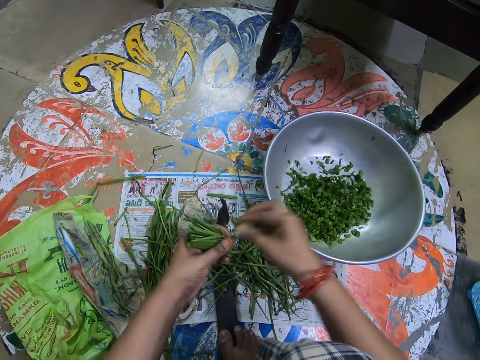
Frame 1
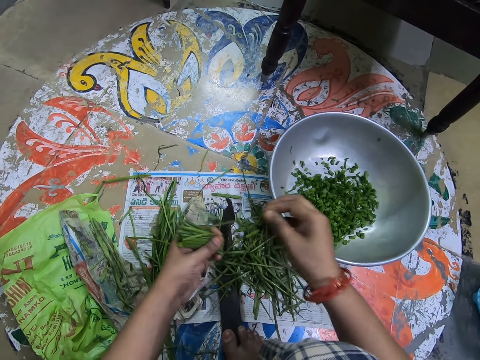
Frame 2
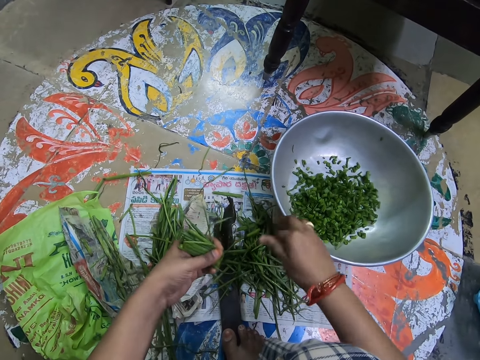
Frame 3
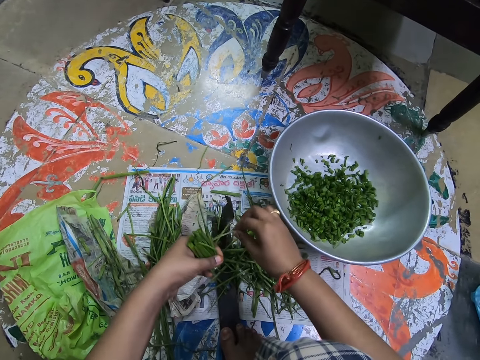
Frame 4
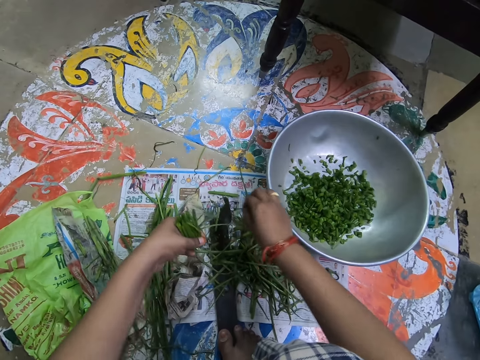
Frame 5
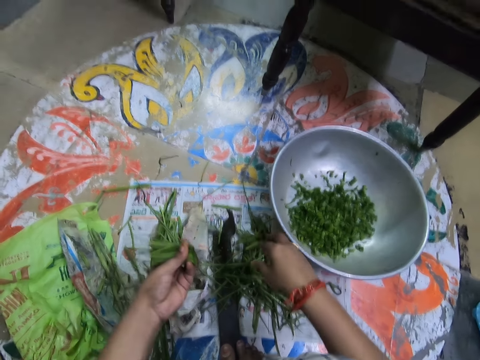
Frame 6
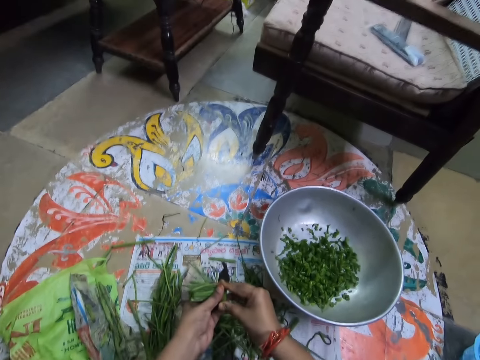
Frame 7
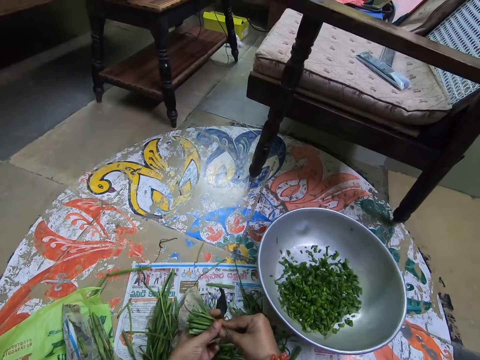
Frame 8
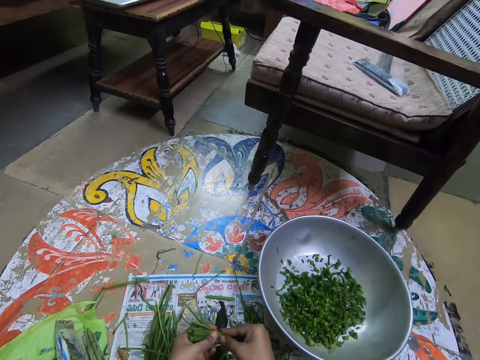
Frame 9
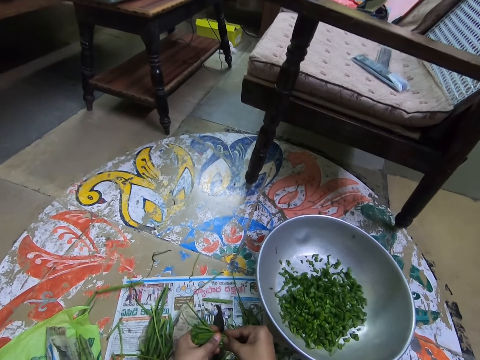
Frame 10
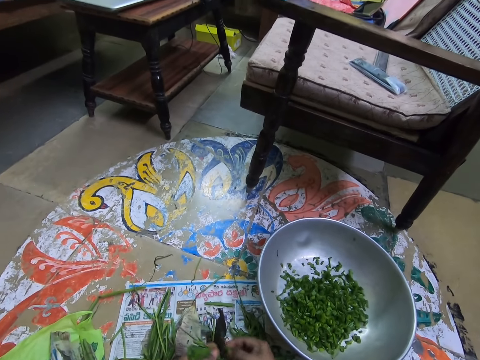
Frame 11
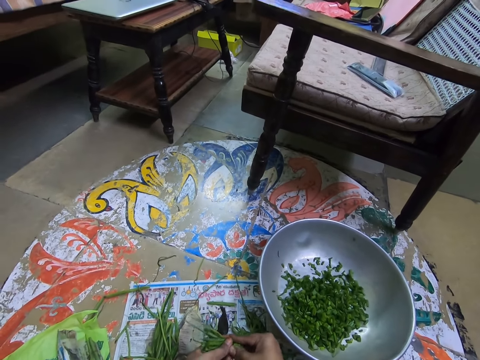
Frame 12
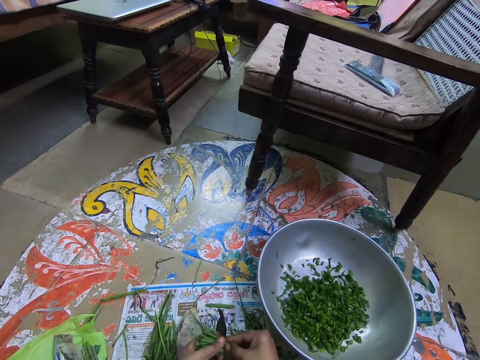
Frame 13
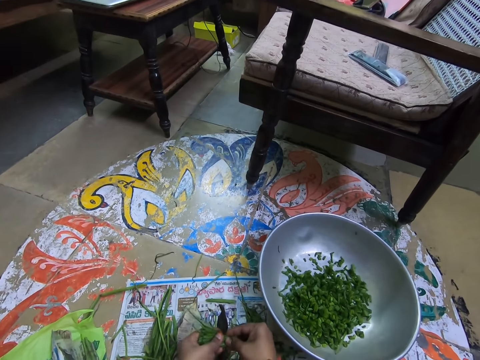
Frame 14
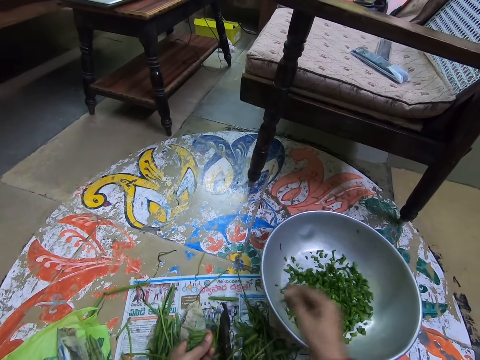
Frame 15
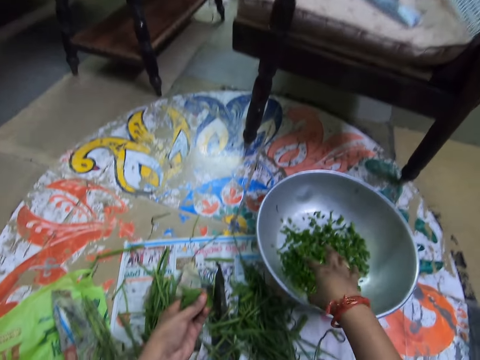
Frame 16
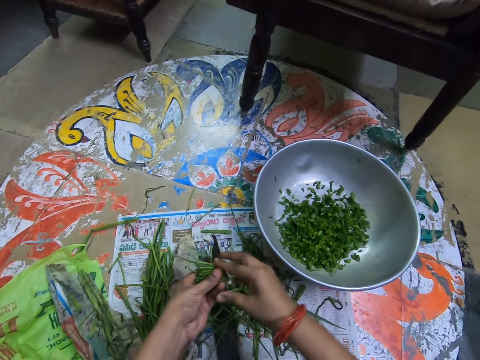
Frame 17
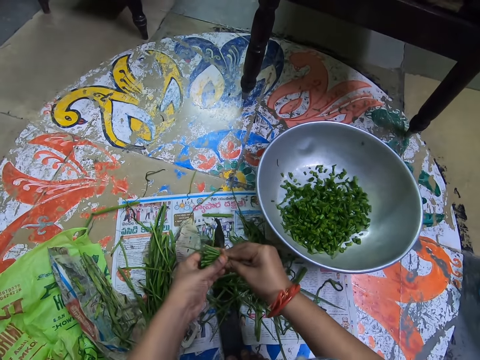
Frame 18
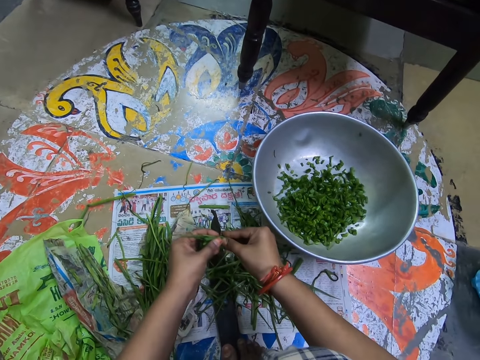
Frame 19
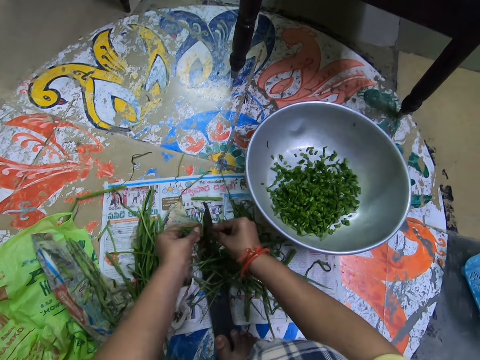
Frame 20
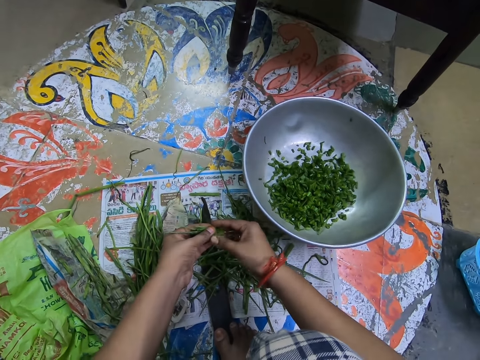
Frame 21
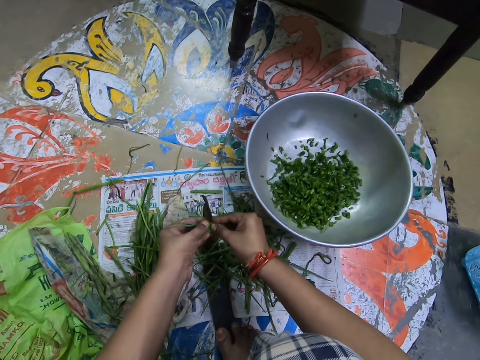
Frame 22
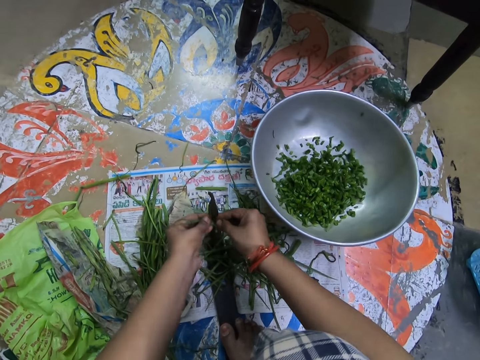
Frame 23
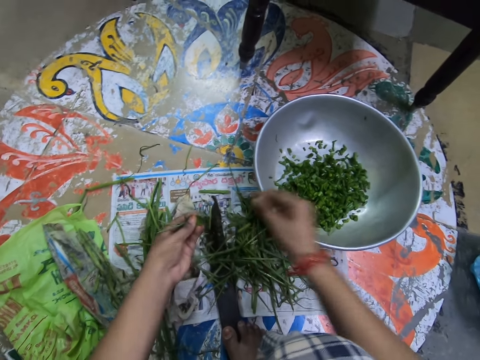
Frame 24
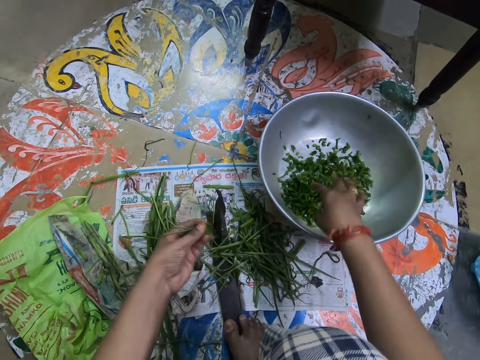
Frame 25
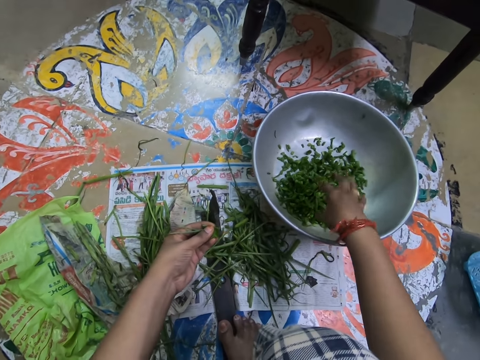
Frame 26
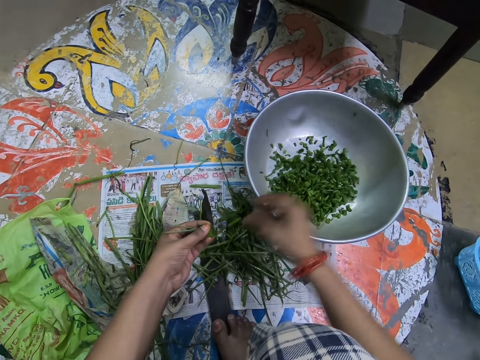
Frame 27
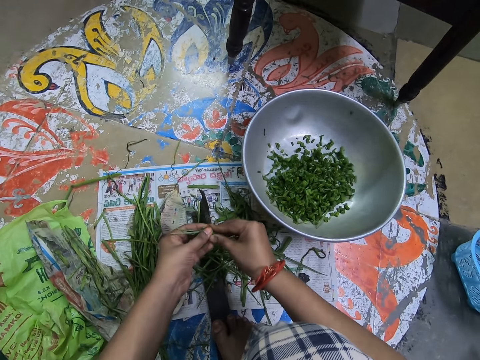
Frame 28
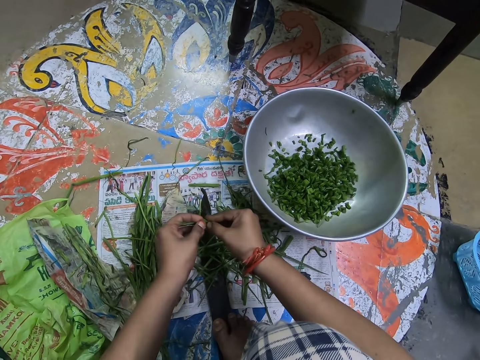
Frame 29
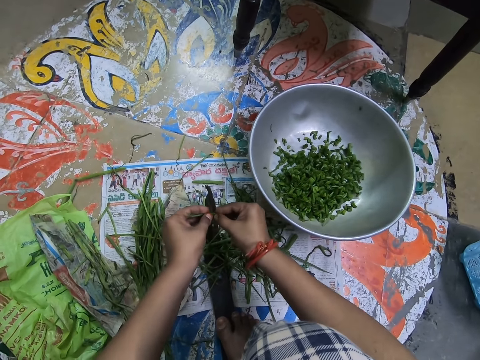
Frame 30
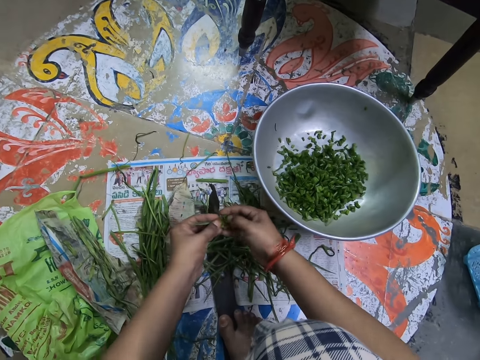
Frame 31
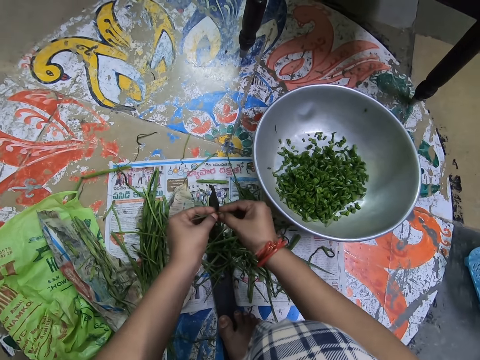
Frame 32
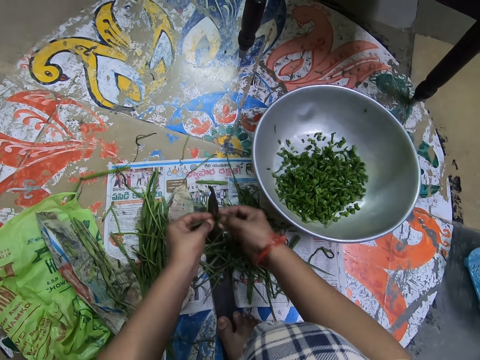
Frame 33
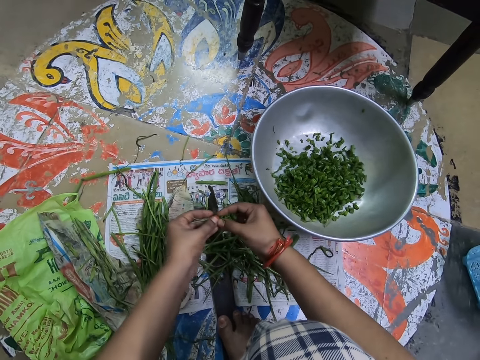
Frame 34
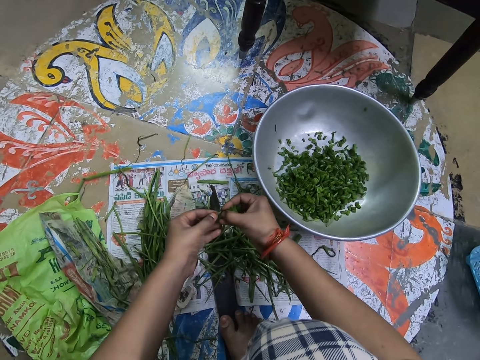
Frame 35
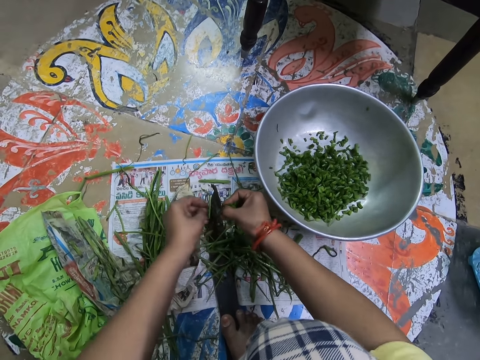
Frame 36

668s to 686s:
The camera wearer picks up something. They drop something. They cut something. They drop something in a basin. They hold something with both hands. They cut something. They drop something in the basin. They hold something with both hands. They cut something. They drop something in the basin. They hold something with both hands. They cut something.

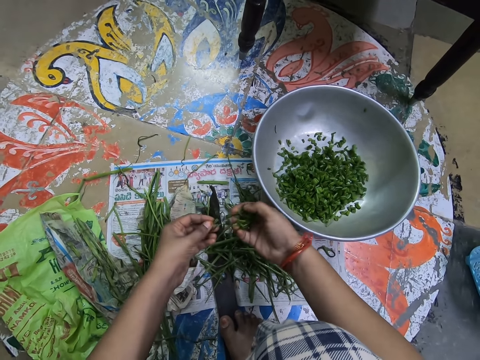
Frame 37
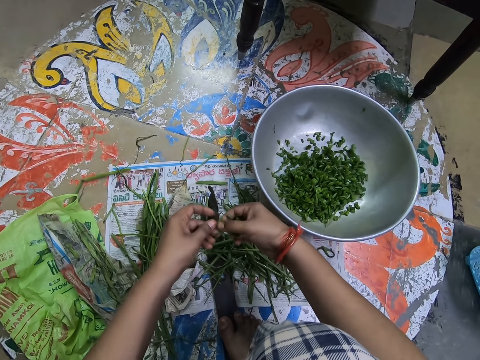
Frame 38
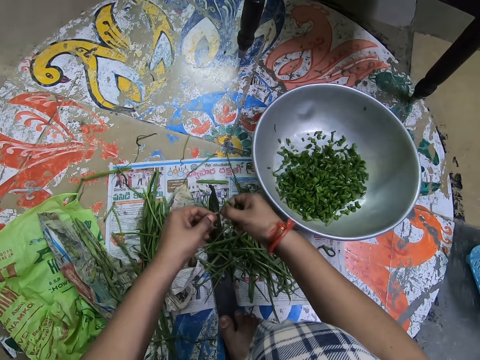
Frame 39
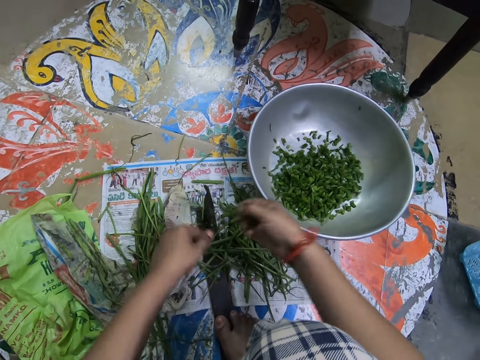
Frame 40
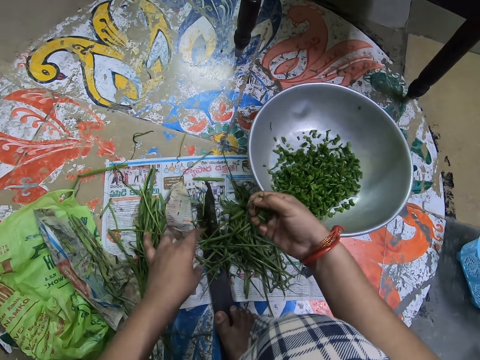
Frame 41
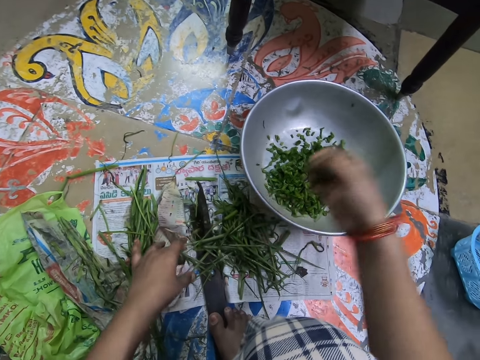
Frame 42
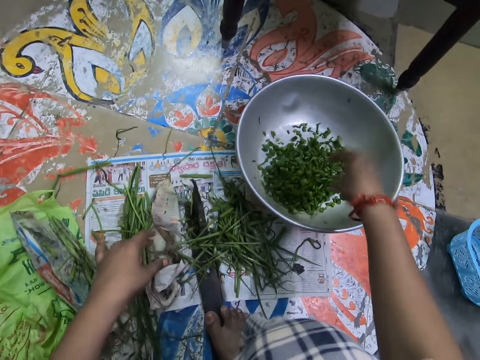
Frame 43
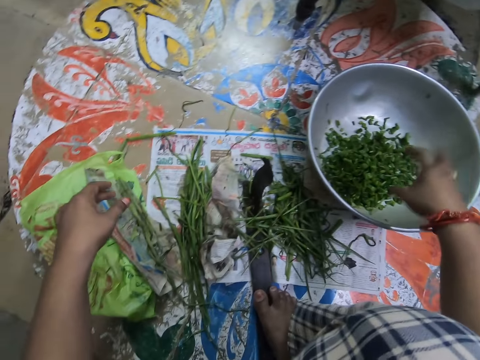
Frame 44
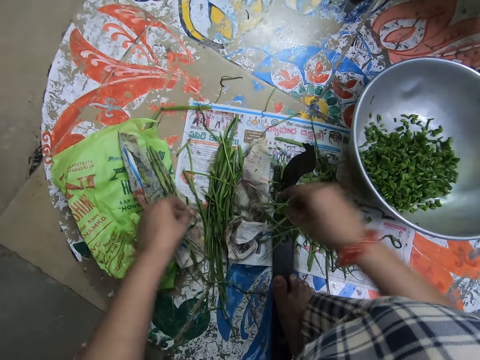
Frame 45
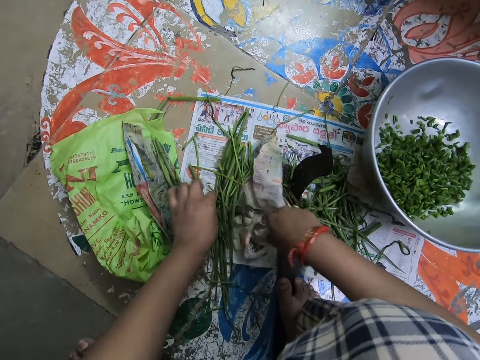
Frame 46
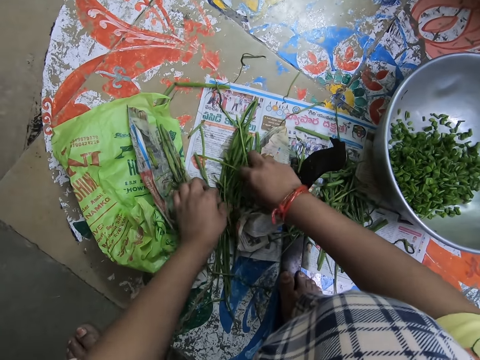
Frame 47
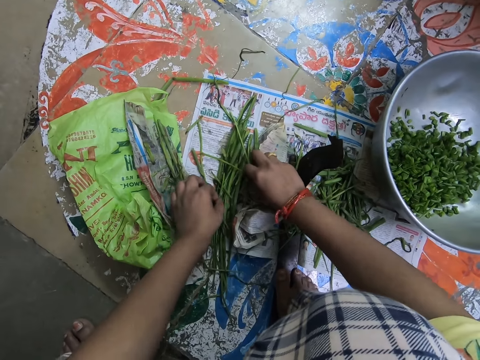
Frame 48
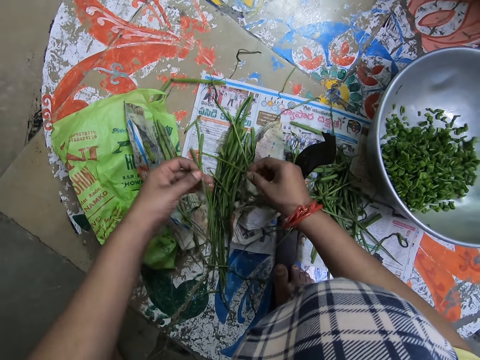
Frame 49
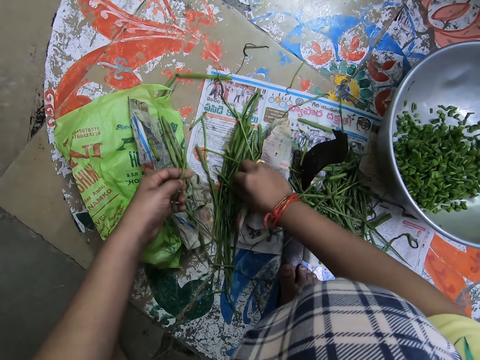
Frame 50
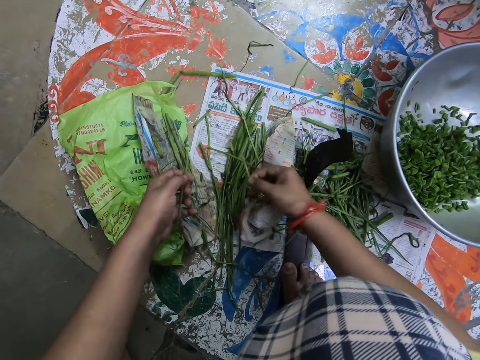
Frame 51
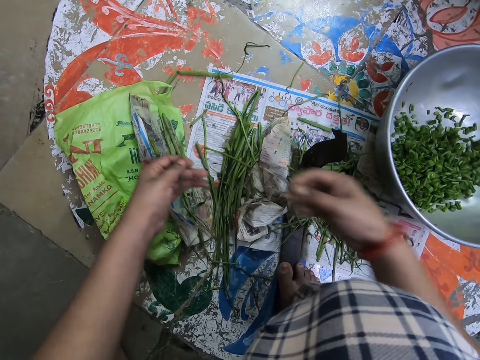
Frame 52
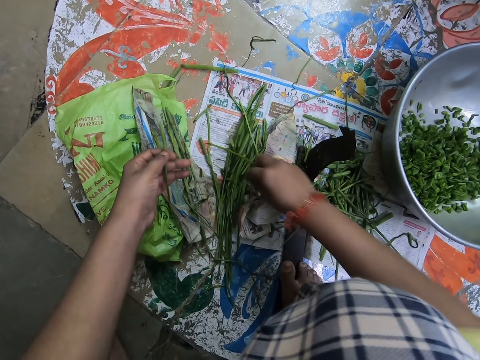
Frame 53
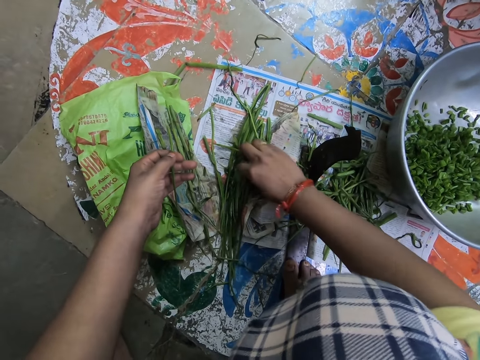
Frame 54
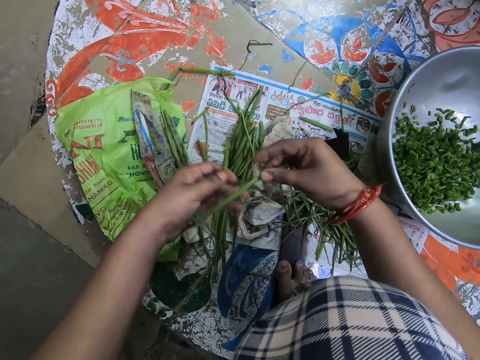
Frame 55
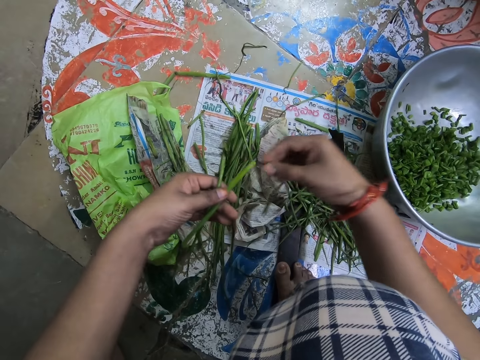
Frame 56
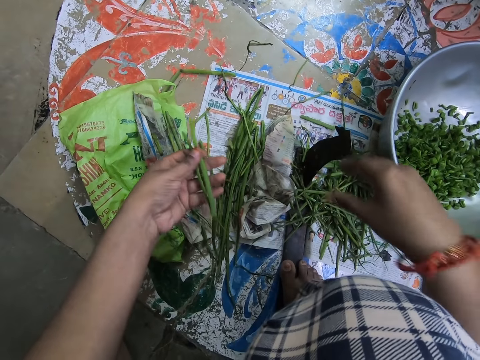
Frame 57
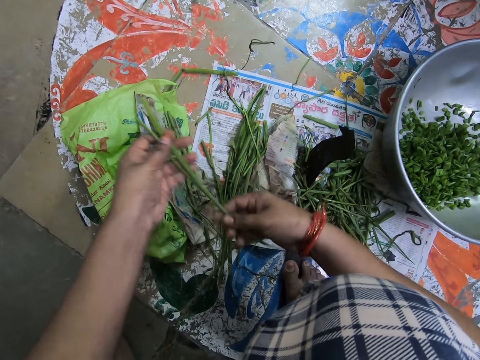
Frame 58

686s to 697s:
The camera wearer drops something. They drop something in a basin. They pick up something. They arrange vegetables in their hands. They drop something. They pick up something. They drop something.
